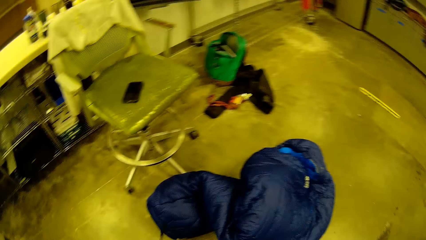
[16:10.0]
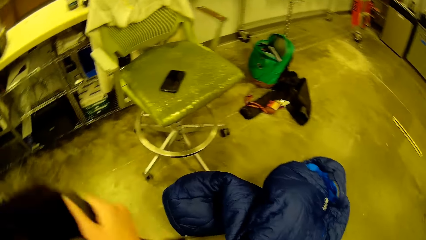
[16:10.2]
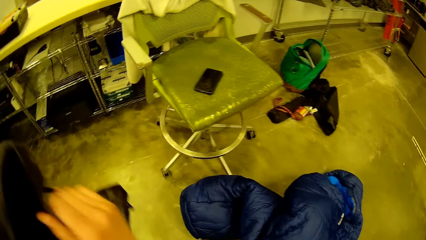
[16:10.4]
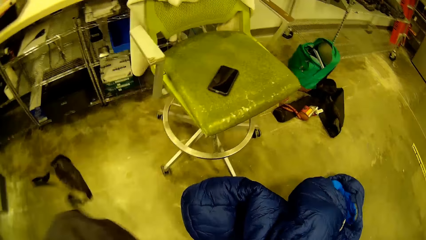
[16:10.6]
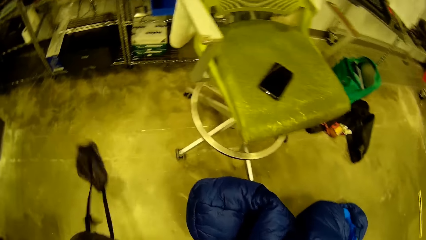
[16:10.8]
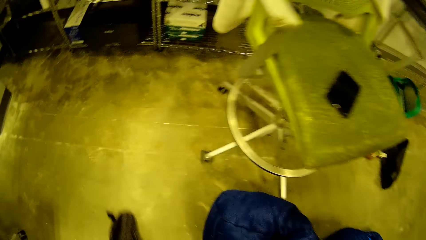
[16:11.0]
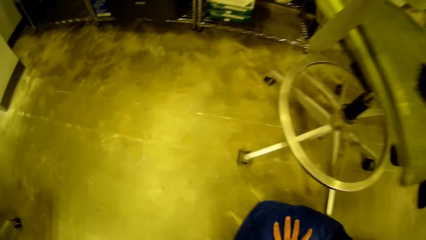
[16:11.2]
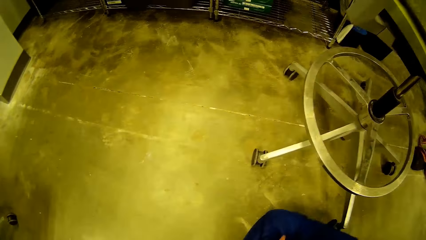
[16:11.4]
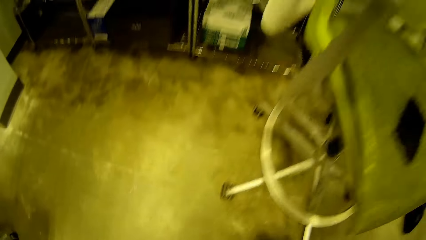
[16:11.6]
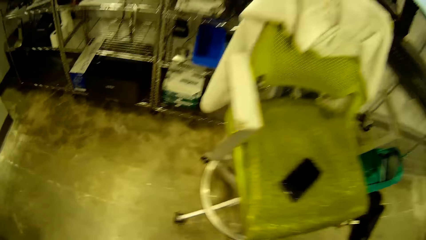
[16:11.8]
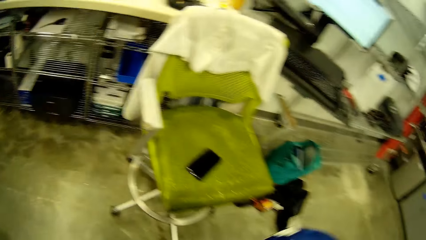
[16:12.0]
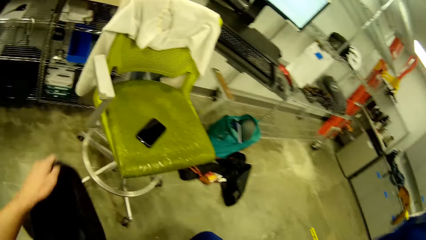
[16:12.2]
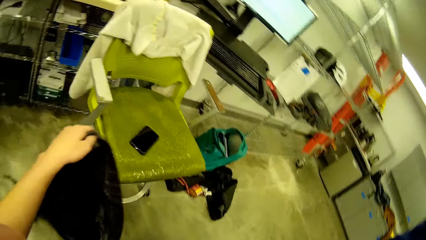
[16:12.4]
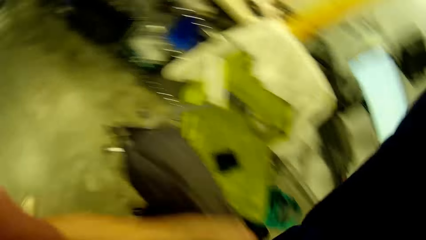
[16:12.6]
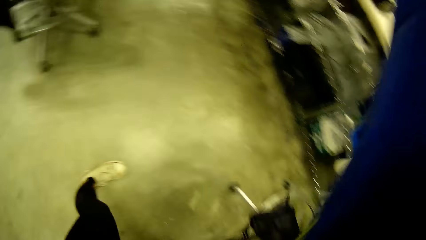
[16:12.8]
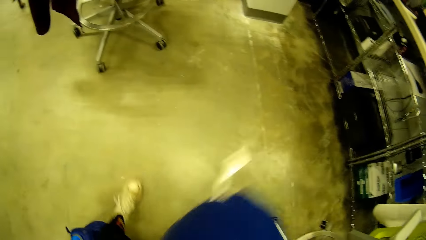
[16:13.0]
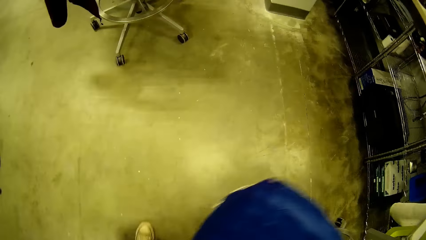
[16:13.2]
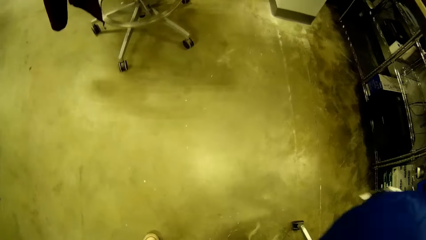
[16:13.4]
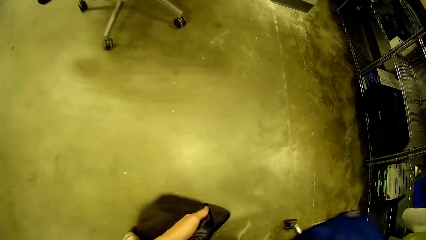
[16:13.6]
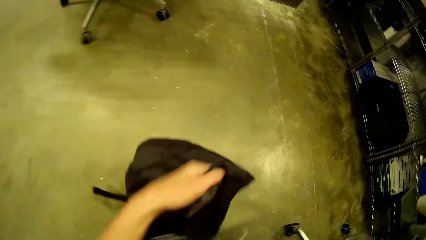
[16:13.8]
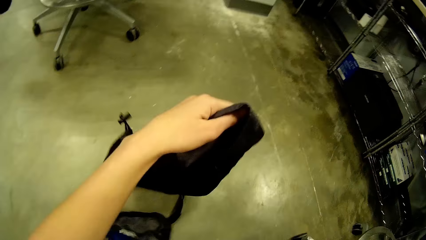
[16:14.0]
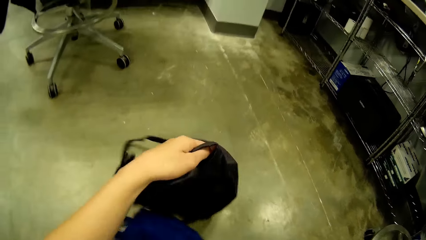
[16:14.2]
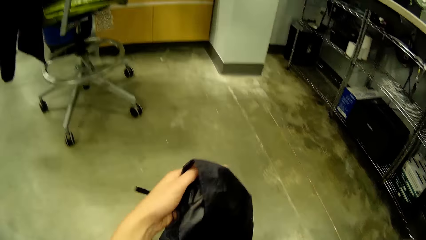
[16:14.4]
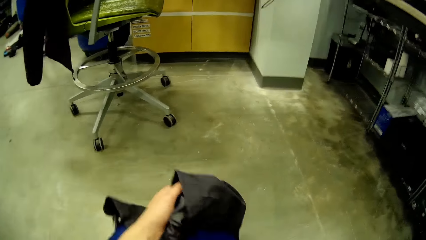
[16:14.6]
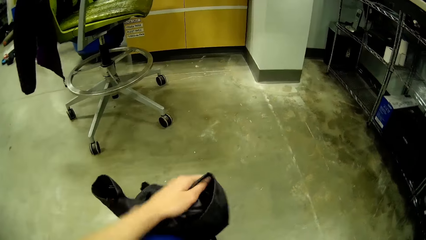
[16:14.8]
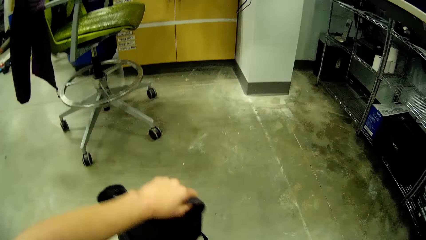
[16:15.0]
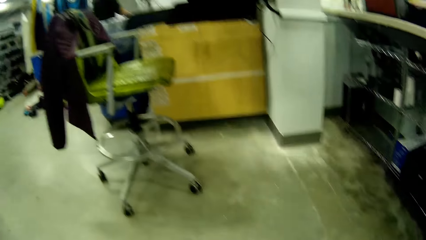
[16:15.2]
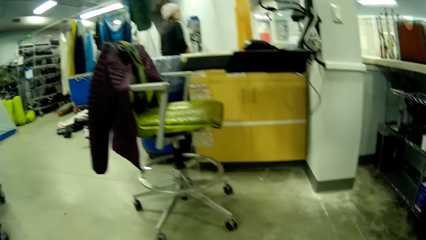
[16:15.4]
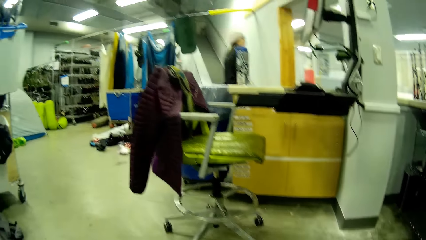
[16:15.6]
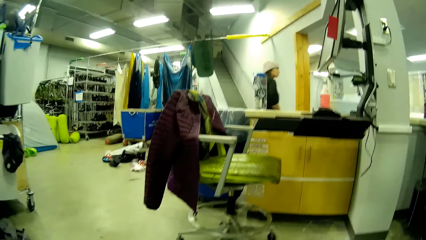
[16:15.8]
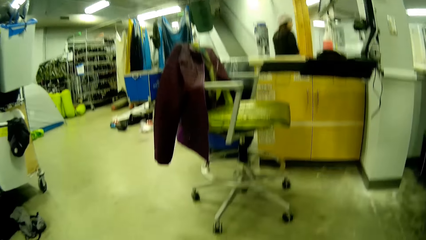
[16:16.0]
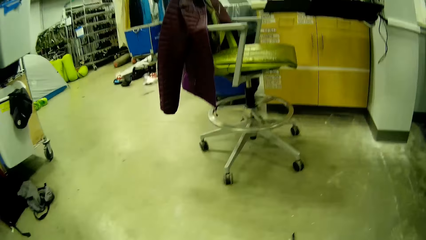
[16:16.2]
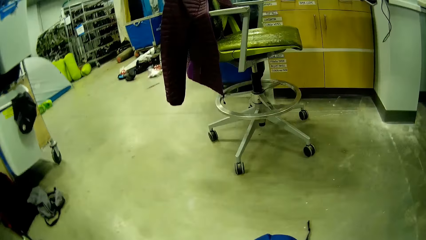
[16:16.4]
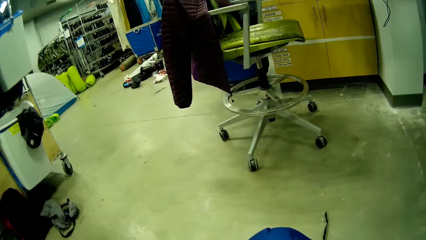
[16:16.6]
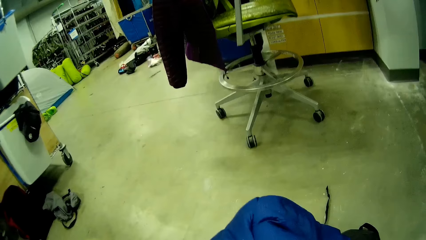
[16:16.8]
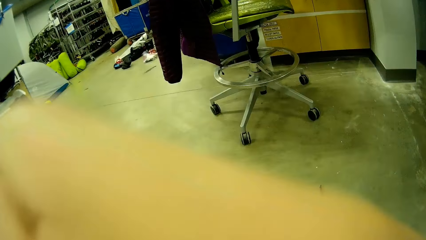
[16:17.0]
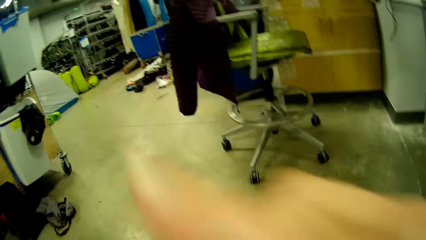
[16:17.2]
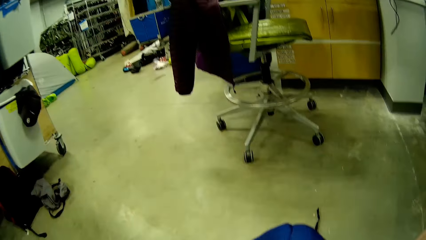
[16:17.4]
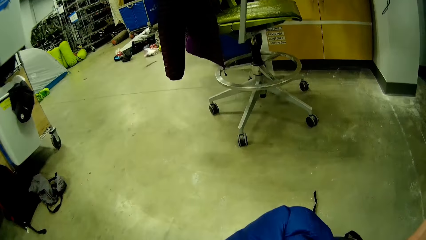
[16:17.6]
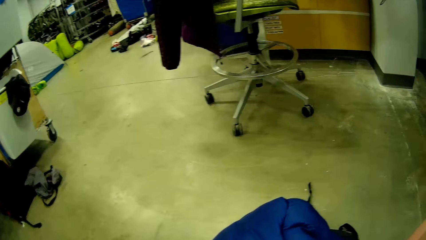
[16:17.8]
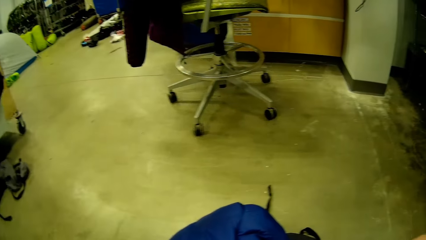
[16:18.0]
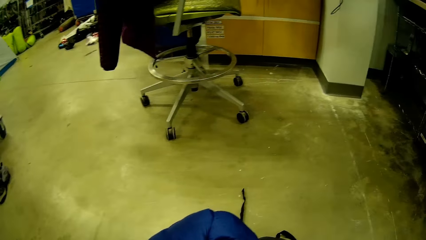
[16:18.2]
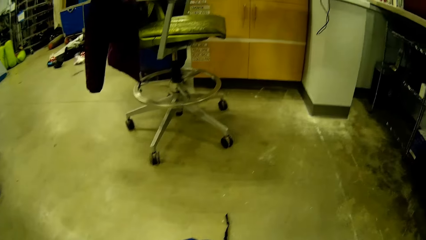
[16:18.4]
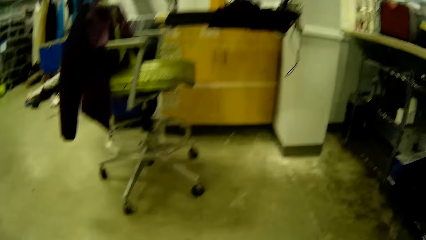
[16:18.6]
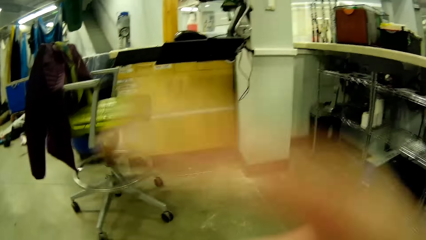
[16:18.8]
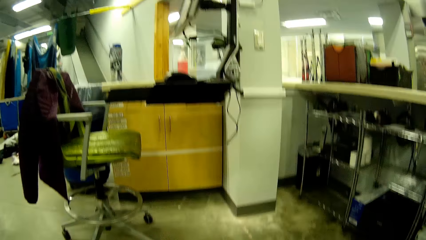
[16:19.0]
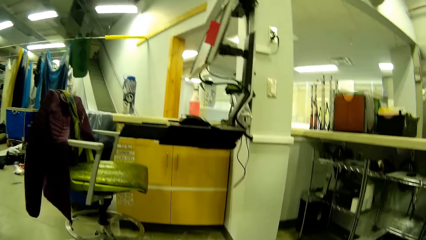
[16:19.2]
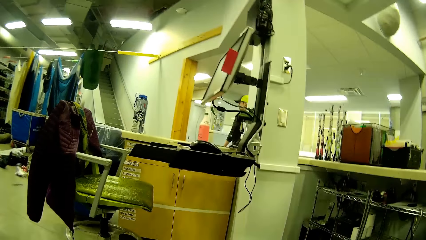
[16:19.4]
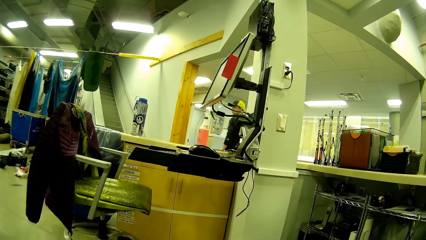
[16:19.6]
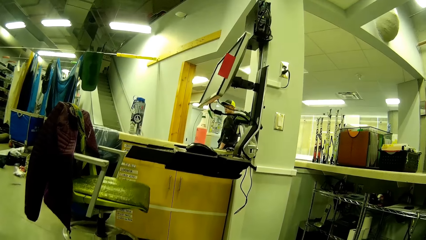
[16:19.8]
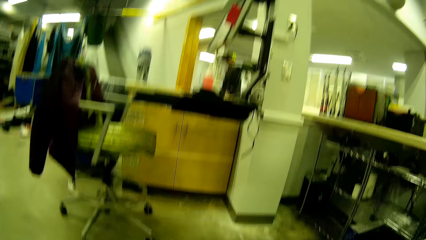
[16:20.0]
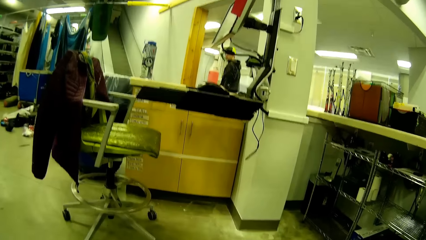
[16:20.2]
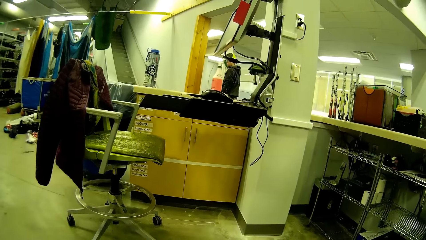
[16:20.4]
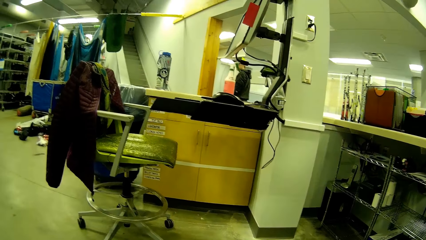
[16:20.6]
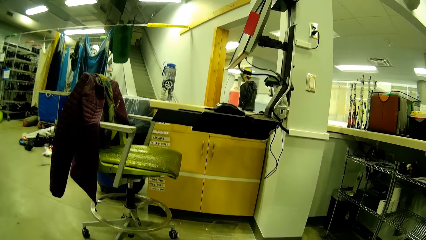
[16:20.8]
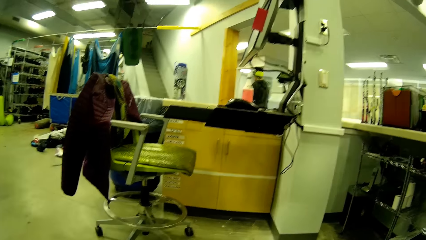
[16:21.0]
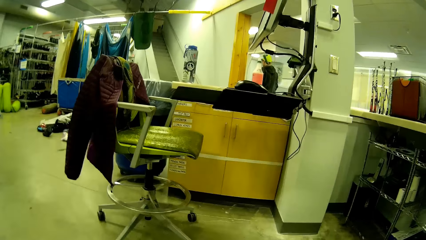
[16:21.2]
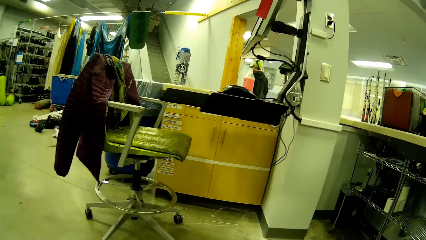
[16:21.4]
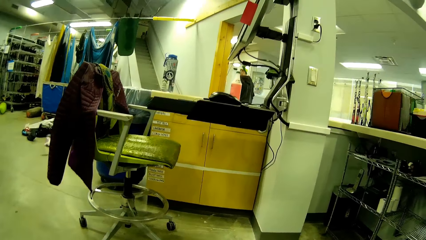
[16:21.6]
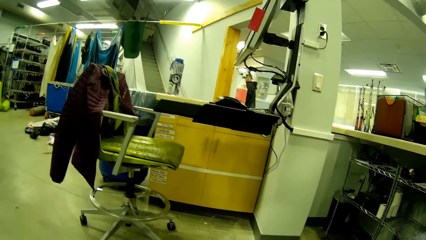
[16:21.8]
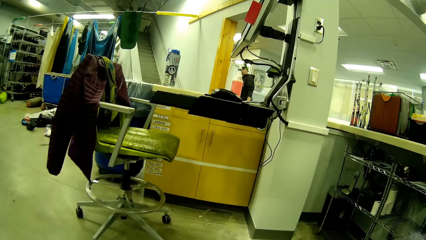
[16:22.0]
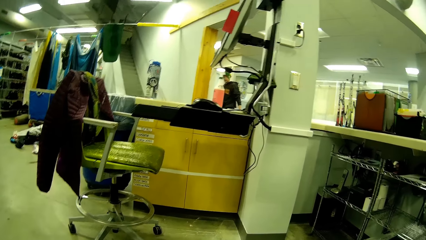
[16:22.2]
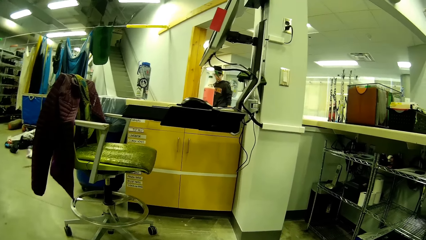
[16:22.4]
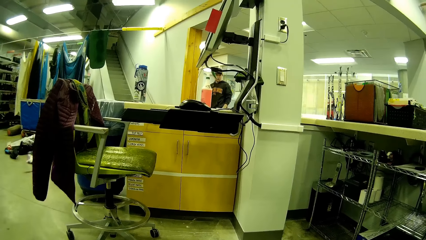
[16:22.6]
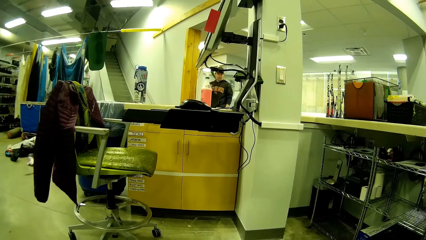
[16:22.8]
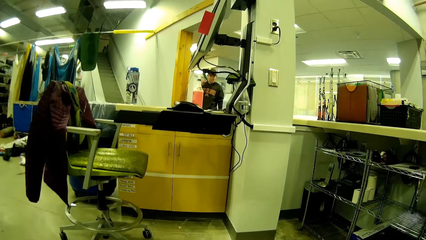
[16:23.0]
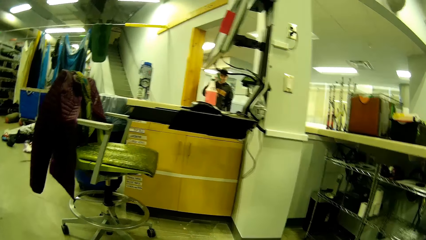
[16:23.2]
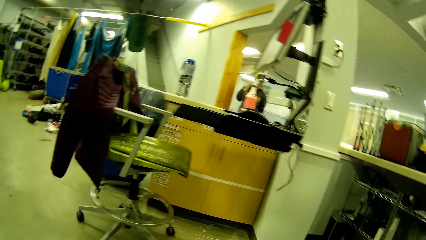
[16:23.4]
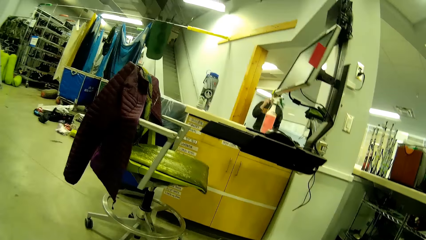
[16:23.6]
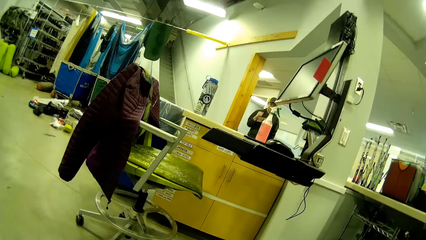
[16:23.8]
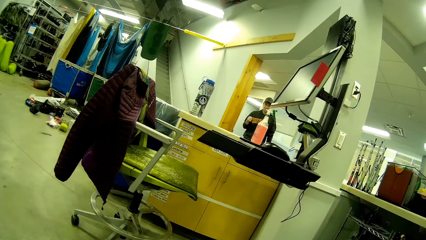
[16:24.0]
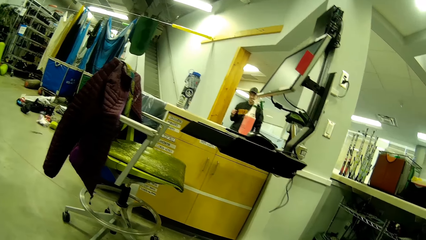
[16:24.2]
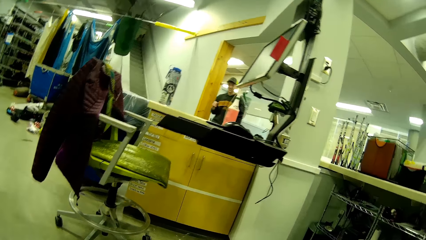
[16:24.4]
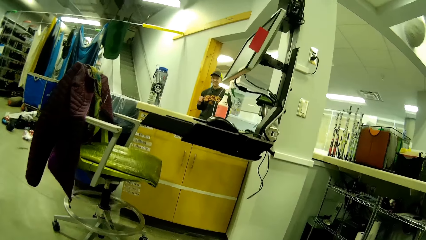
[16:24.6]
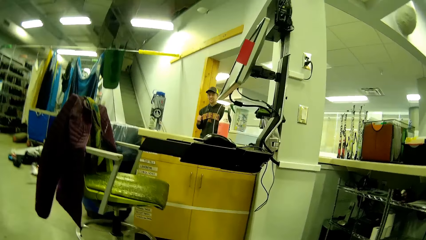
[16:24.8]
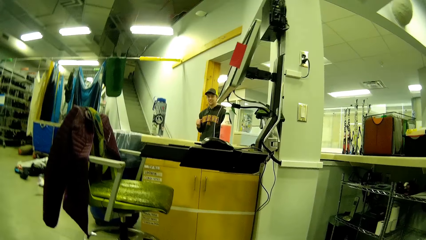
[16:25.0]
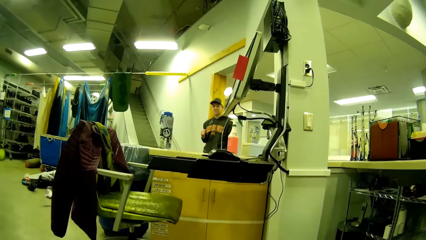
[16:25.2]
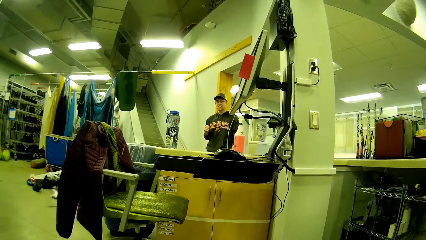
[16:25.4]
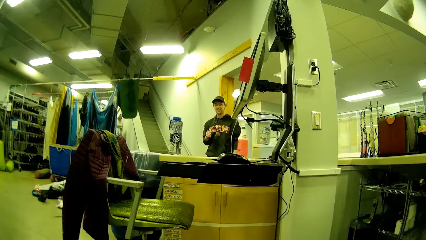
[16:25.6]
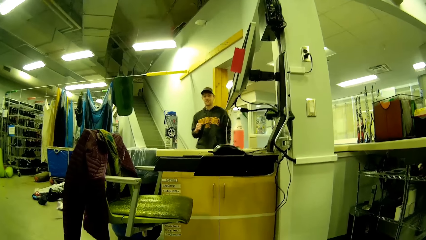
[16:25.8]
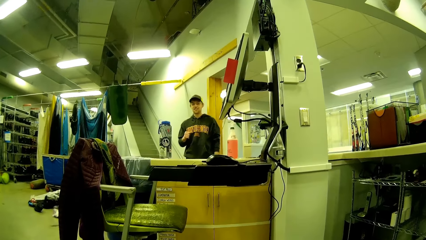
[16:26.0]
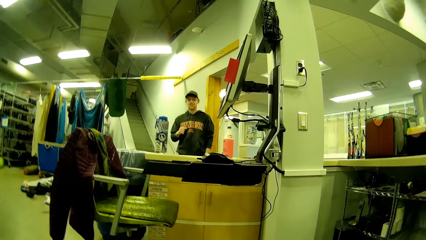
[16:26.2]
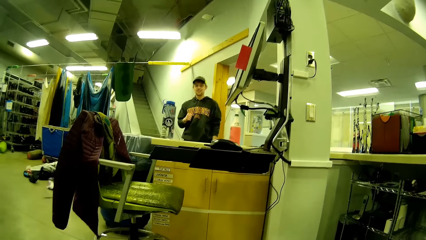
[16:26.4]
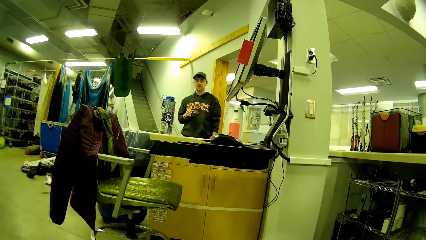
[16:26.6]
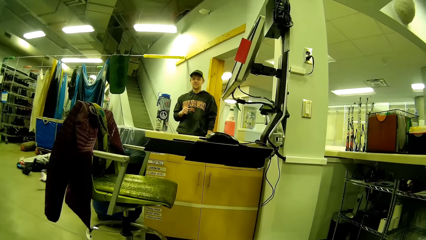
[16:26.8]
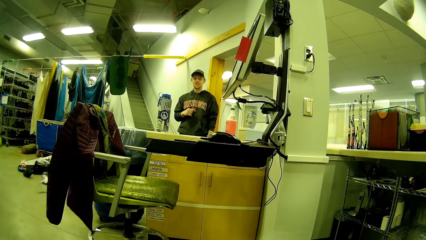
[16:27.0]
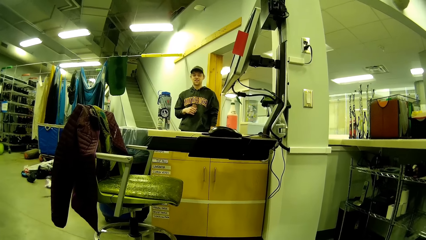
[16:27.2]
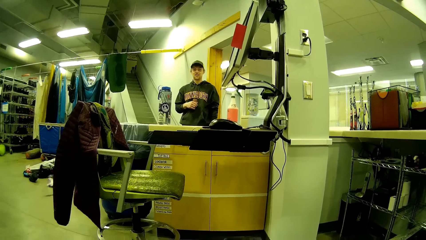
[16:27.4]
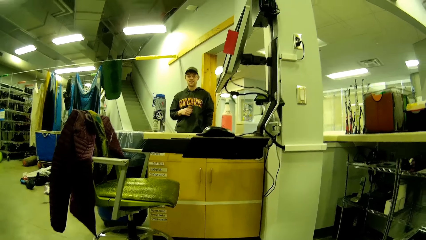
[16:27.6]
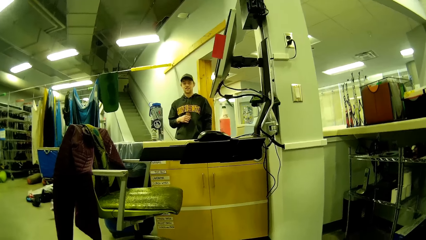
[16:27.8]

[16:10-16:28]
The camera wearer opens the bag in her hand. She moves the bag. She picks up a winter jacket or sleeping bag from the floor. She moves the bag. She lowers the sleeping bag. She folds the winter jacket. She puts the sleeping bag in the bag. A woman walks across the counter. The camera wearer moves a hand. She moves a hand again. A man walks around. The man stands at the other side of the room and moves a hand. The man walks towards the counter. The man stops for a while.
